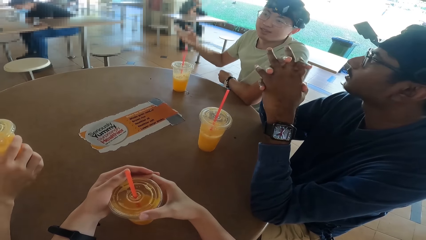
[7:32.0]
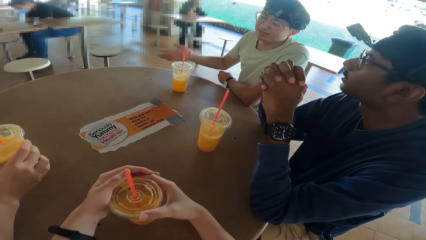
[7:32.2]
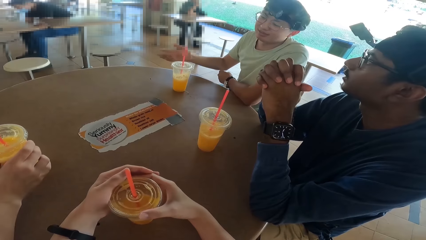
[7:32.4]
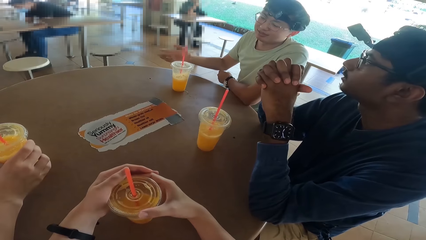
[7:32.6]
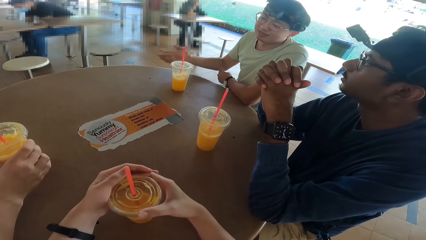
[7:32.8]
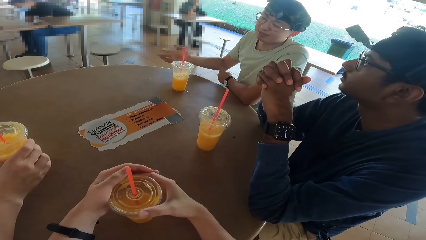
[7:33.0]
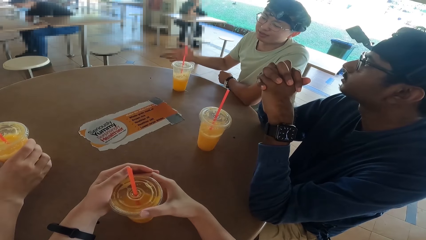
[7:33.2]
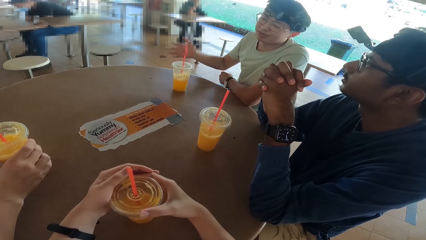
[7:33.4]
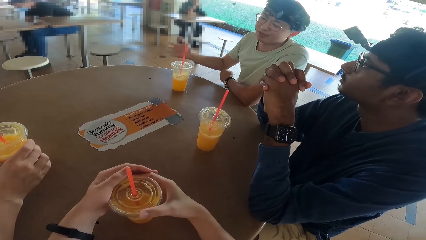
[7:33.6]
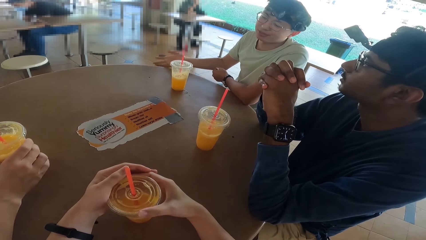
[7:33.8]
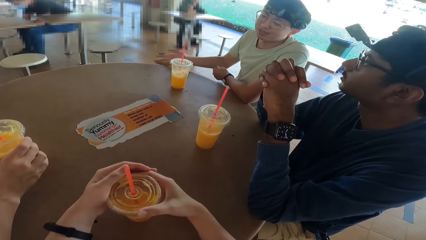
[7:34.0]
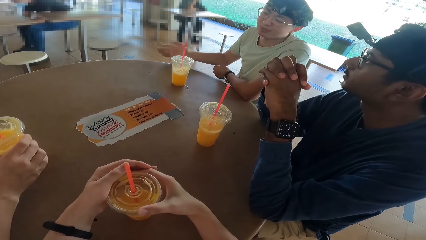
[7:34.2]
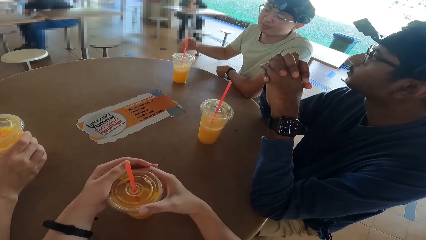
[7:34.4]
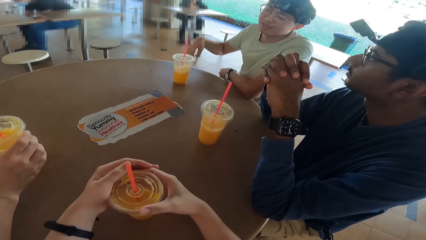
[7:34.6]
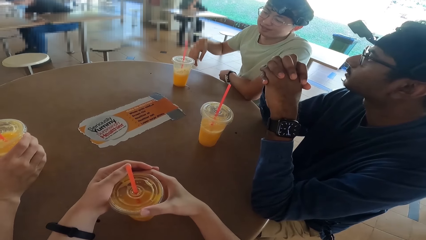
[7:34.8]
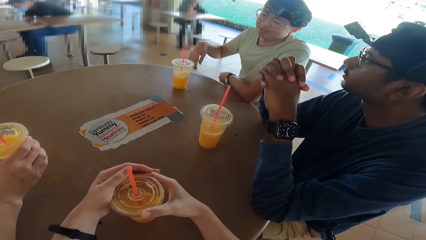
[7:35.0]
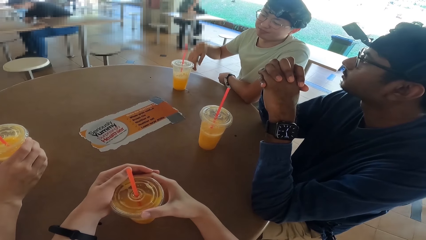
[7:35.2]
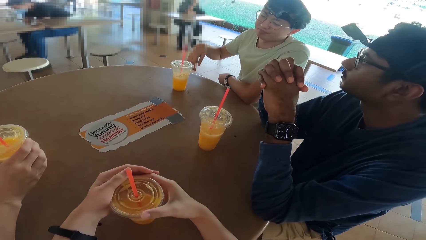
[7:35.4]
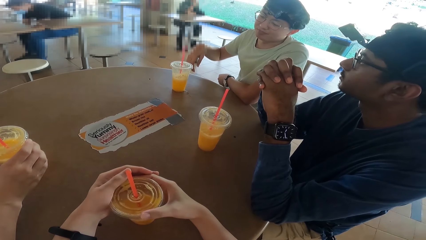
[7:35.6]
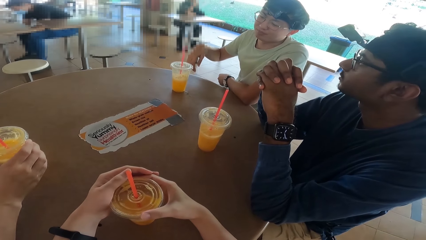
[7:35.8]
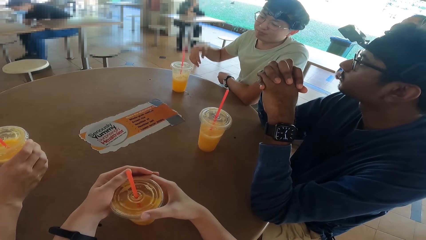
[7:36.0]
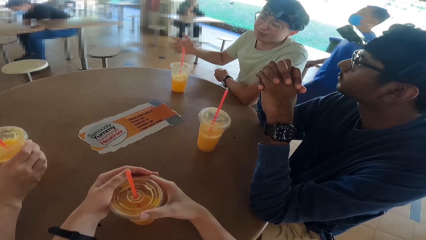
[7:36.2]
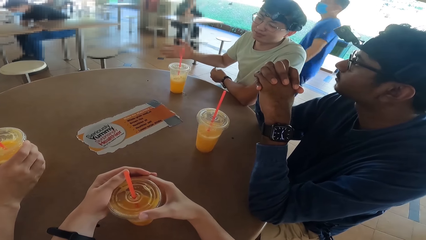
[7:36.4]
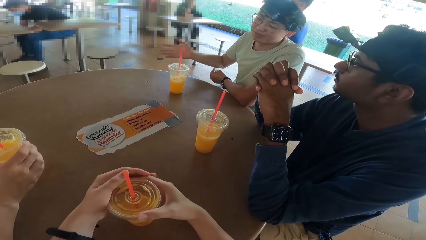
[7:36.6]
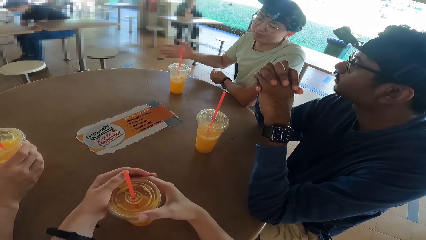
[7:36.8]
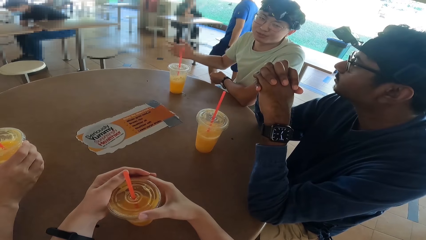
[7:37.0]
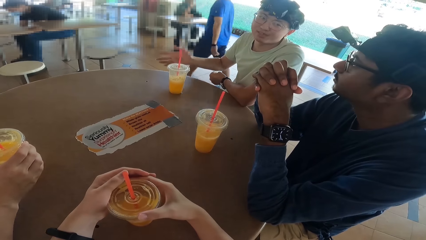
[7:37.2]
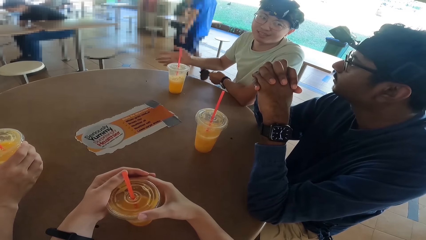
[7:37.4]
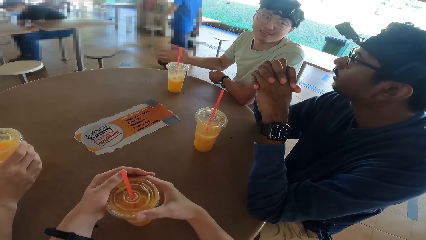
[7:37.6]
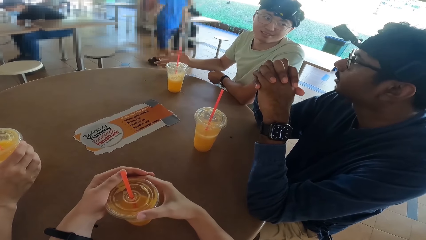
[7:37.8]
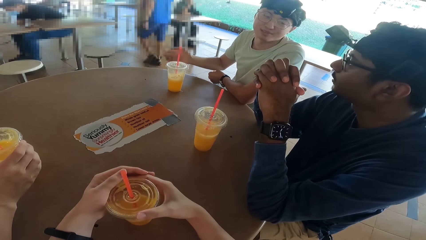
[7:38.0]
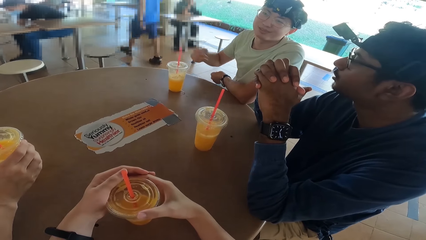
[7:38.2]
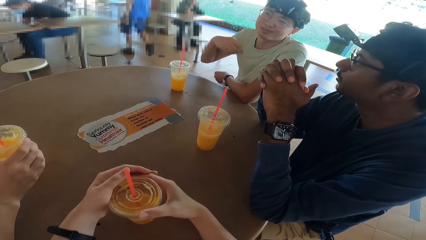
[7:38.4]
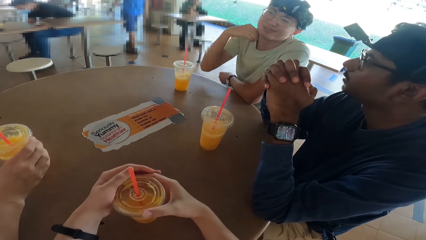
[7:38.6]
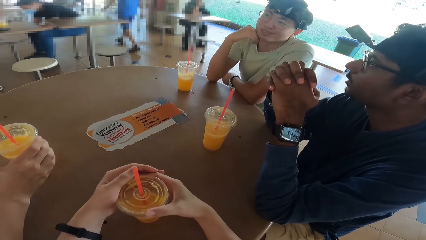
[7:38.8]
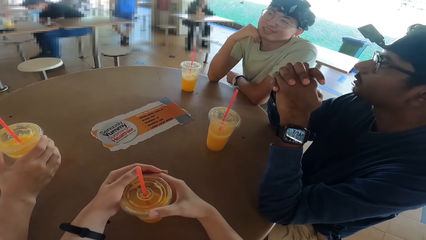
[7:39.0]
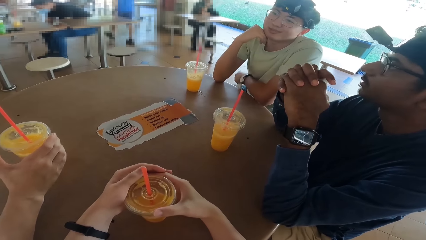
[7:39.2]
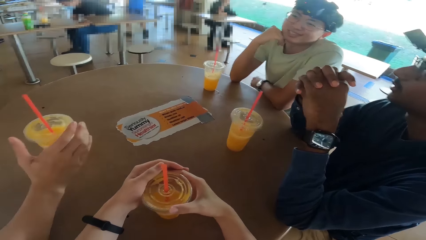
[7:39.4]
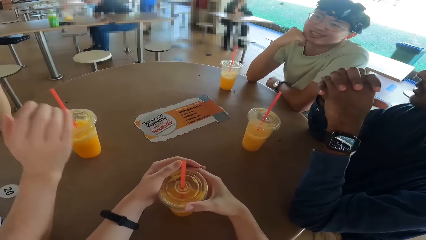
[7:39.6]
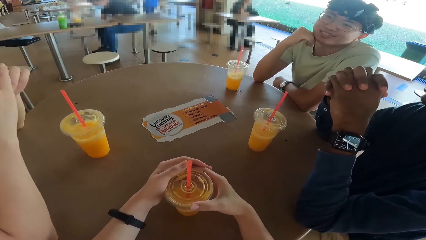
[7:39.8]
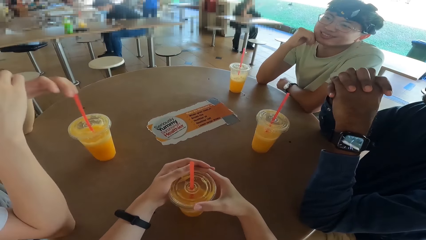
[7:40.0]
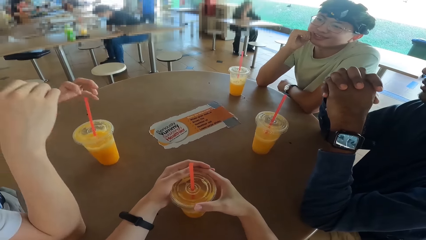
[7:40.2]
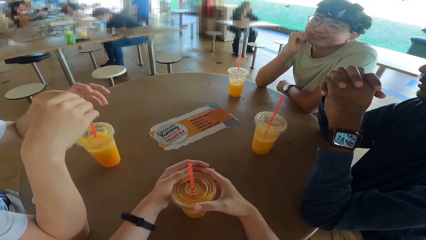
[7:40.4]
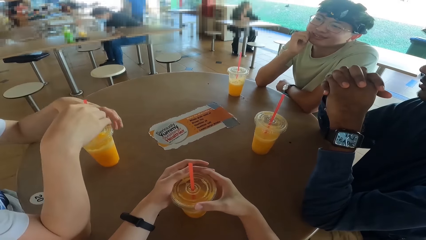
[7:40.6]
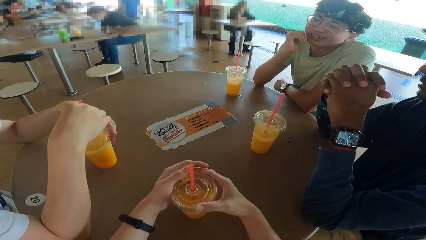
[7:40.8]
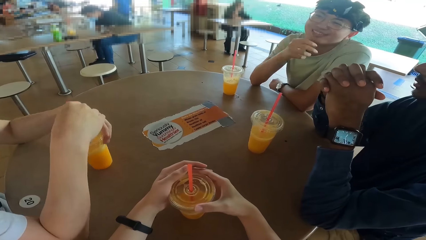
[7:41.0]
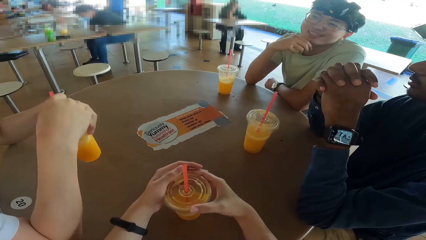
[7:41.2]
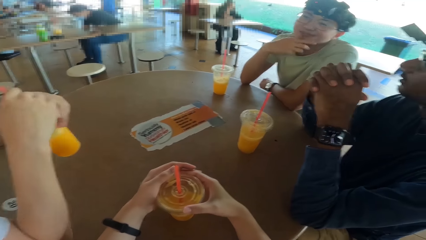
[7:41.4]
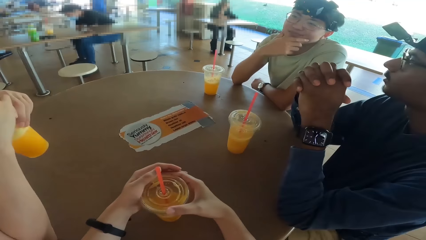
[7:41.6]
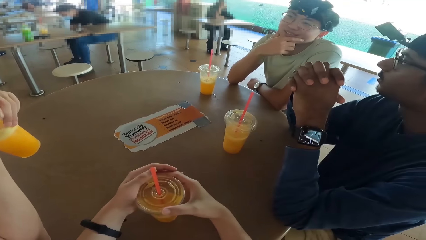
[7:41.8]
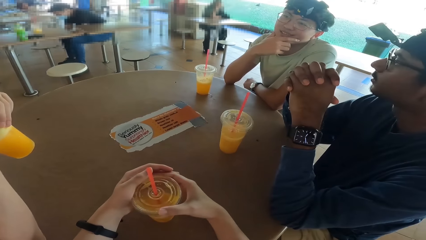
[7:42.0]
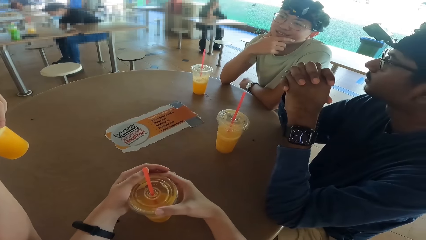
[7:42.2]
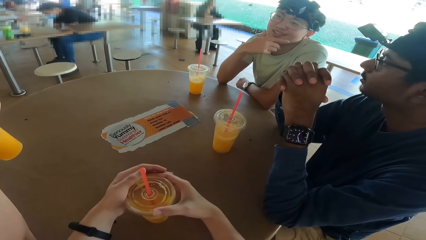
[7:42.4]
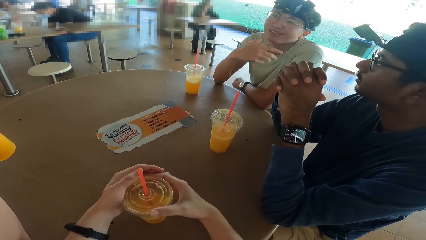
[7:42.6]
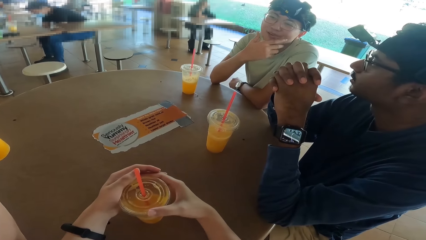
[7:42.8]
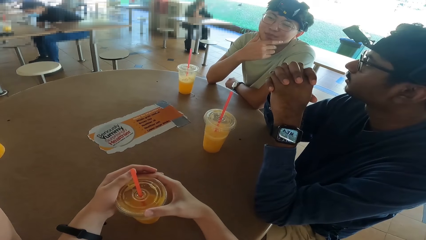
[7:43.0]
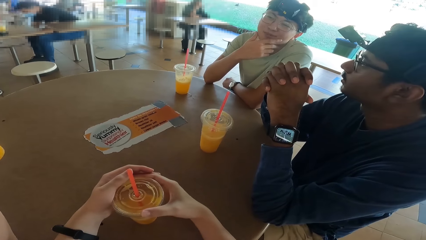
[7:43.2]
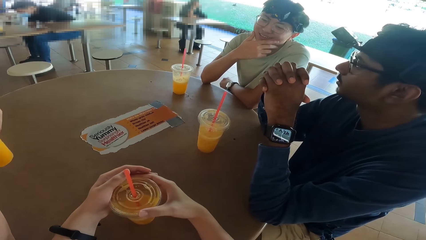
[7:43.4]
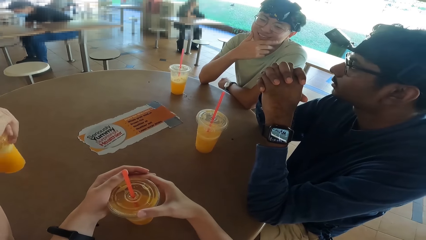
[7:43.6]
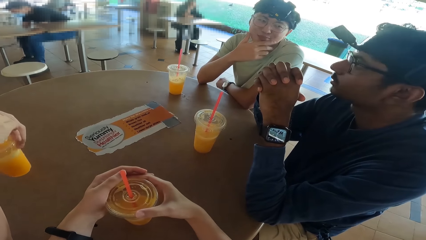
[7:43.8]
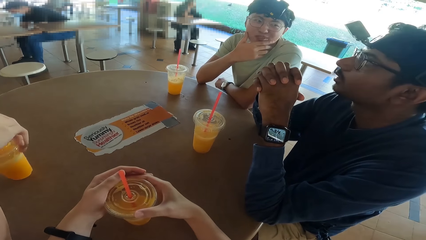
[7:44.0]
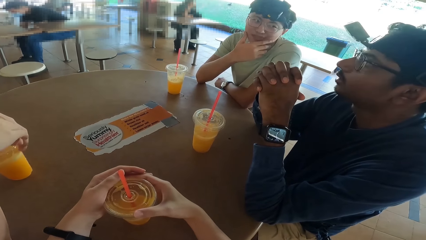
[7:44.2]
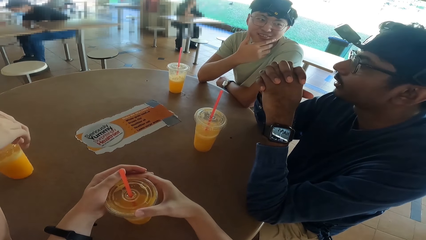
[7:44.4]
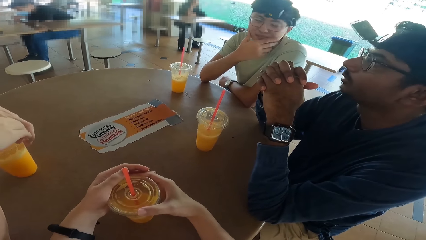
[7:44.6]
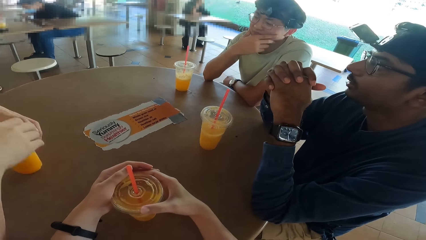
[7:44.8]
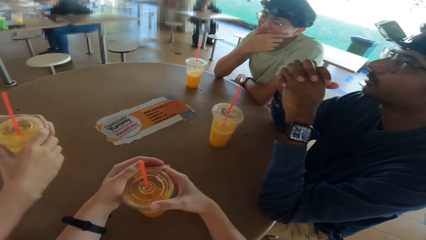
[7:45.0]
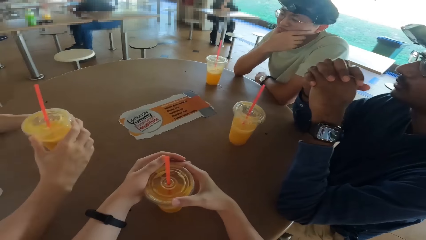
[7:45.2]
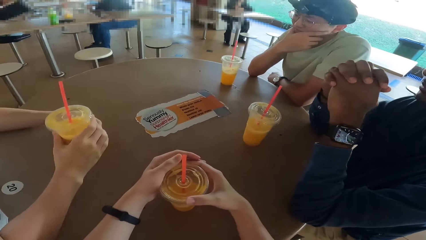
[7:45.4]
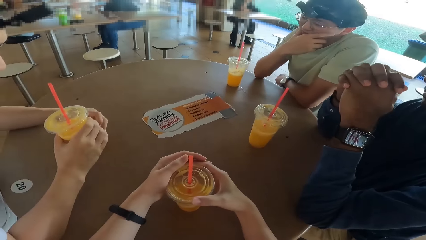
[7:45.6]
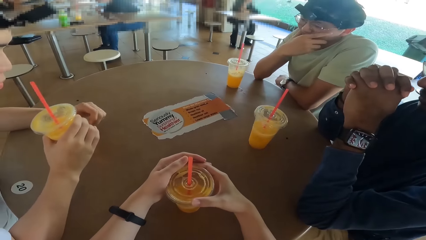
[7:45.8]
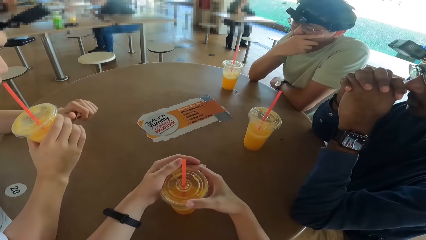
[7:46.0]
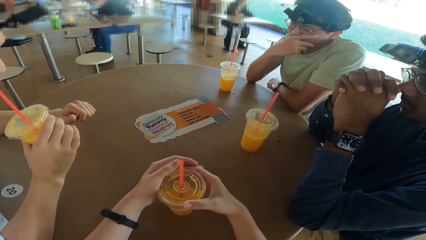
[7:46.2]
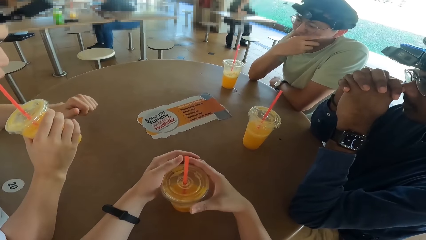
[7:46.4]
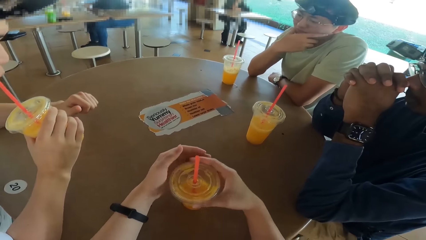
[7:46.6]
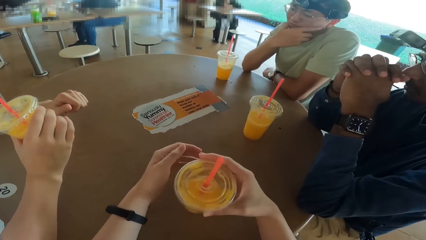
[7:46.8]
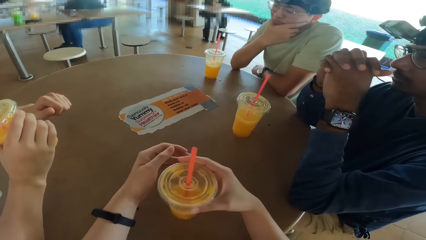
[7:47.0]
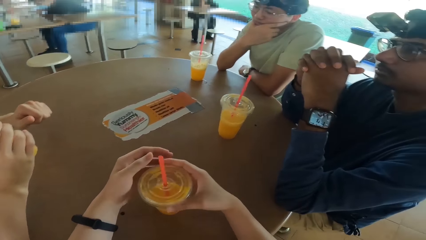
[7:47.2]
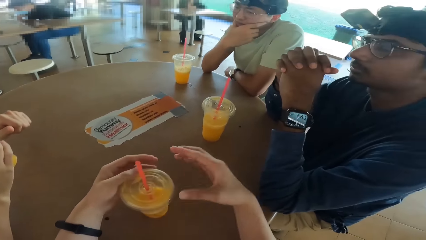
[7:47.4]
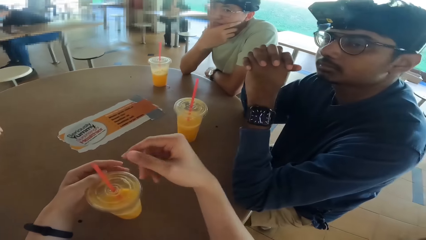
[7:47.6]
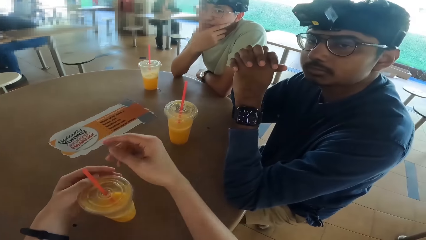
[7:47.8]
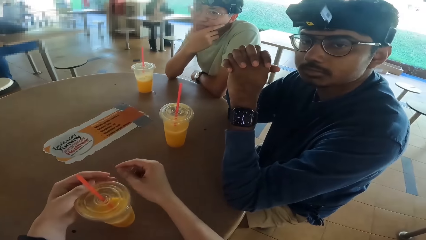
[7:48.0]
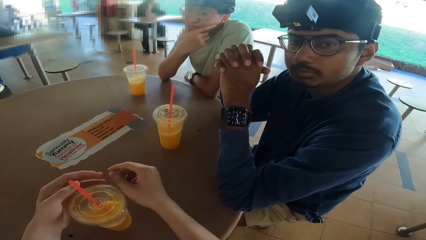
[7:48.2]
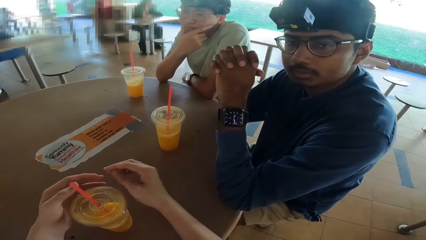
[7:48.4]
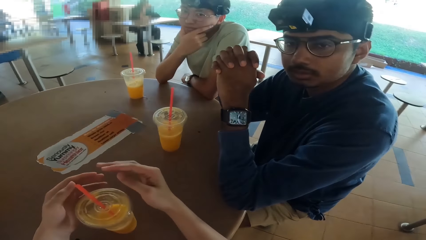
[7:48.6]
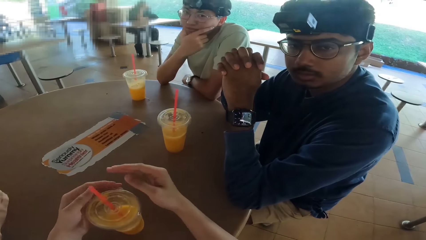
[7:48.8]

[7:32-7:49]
A man demonstrates. A person takes a juice. Another man drinks. The first man touches his face.
